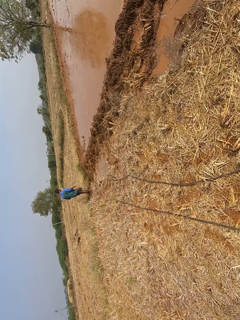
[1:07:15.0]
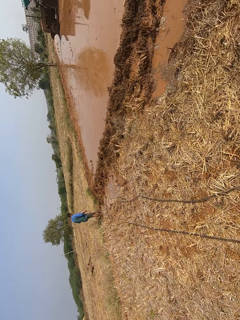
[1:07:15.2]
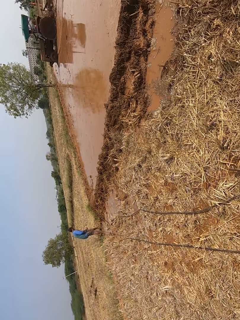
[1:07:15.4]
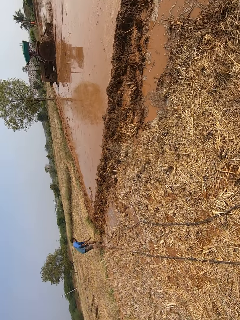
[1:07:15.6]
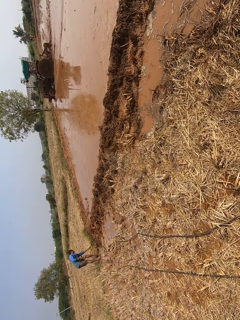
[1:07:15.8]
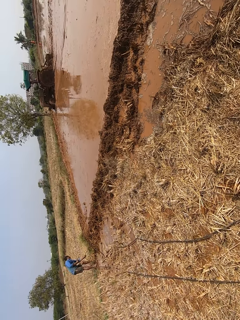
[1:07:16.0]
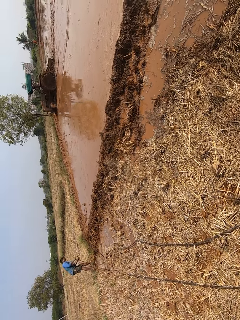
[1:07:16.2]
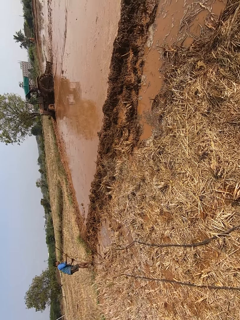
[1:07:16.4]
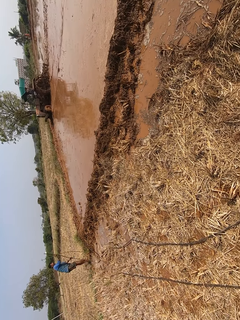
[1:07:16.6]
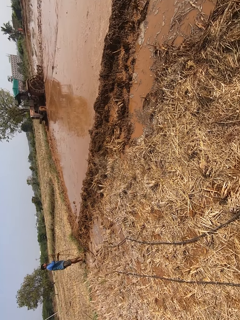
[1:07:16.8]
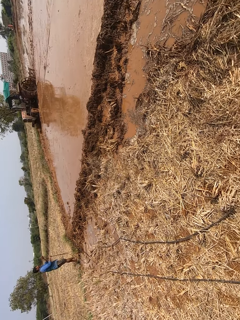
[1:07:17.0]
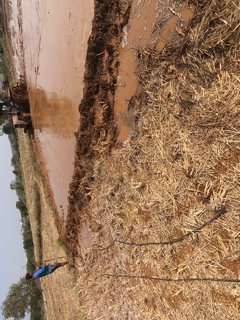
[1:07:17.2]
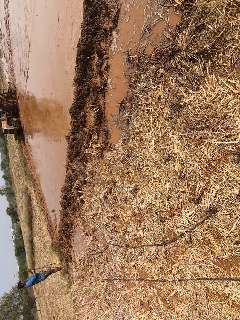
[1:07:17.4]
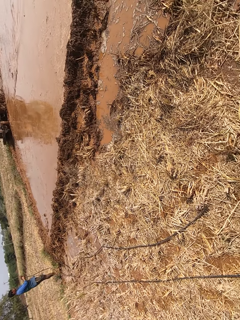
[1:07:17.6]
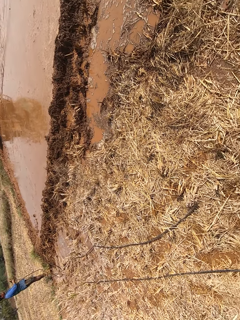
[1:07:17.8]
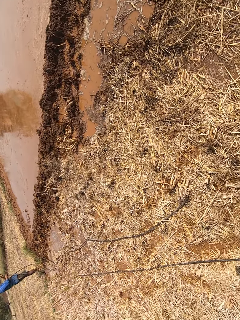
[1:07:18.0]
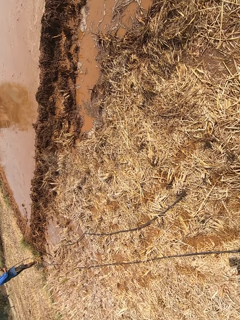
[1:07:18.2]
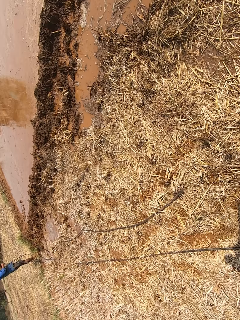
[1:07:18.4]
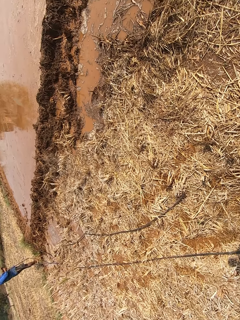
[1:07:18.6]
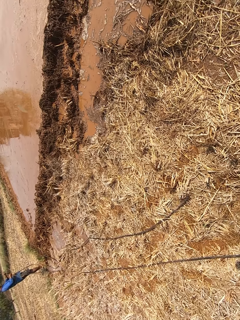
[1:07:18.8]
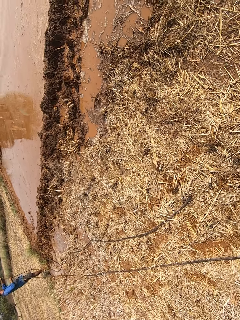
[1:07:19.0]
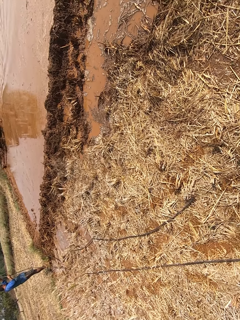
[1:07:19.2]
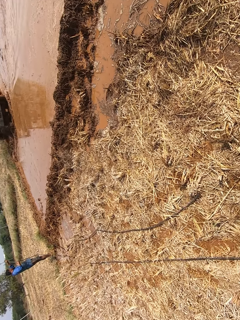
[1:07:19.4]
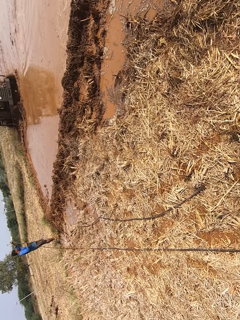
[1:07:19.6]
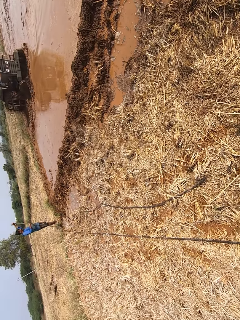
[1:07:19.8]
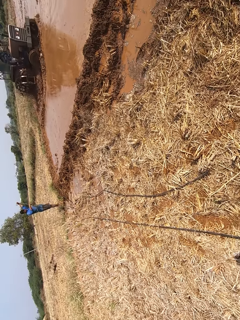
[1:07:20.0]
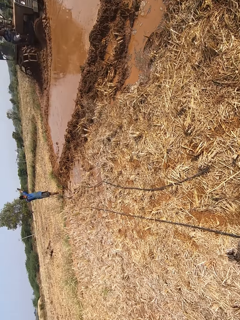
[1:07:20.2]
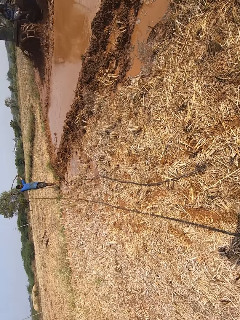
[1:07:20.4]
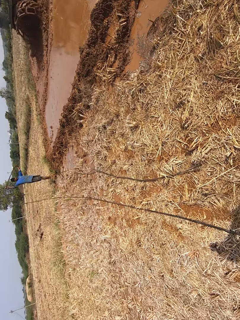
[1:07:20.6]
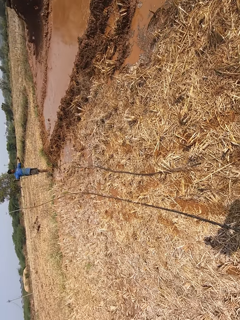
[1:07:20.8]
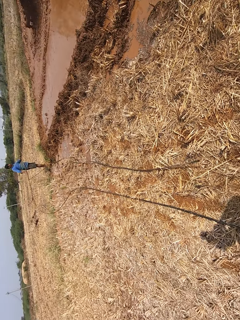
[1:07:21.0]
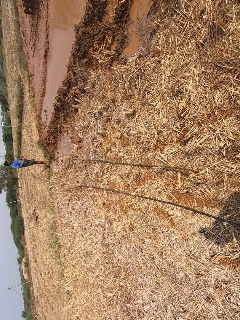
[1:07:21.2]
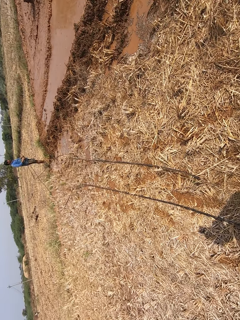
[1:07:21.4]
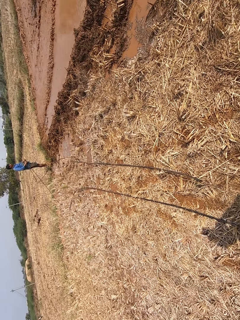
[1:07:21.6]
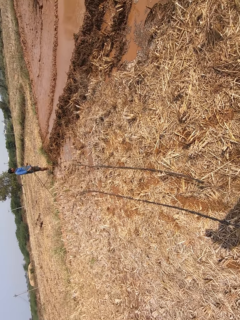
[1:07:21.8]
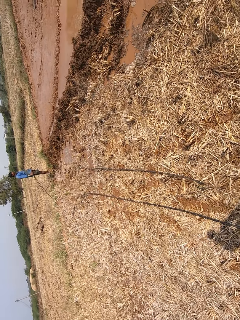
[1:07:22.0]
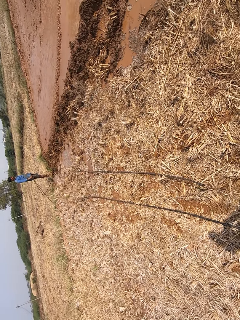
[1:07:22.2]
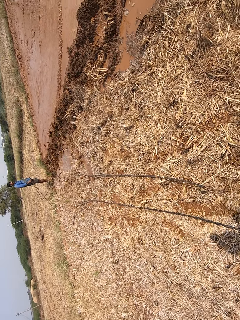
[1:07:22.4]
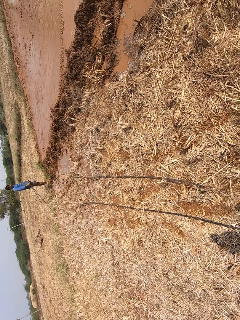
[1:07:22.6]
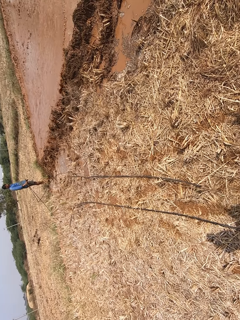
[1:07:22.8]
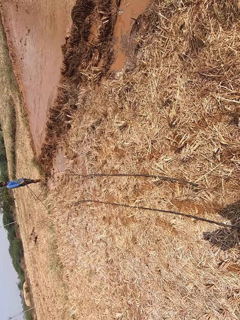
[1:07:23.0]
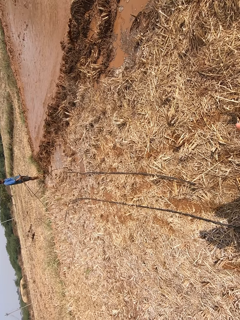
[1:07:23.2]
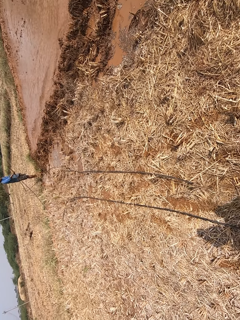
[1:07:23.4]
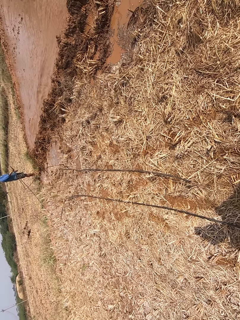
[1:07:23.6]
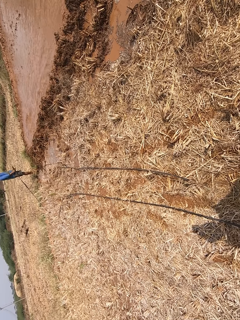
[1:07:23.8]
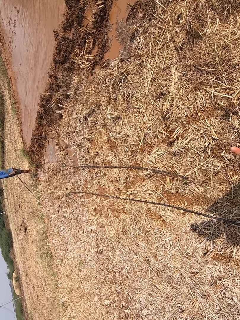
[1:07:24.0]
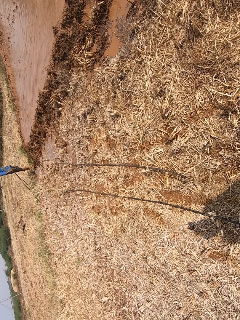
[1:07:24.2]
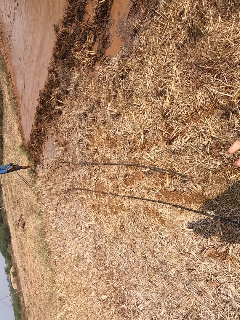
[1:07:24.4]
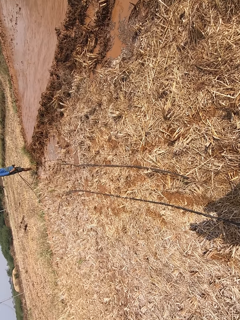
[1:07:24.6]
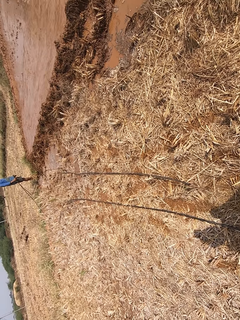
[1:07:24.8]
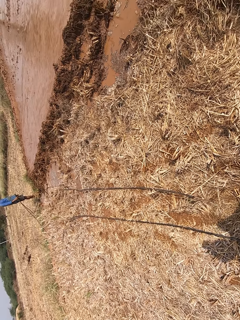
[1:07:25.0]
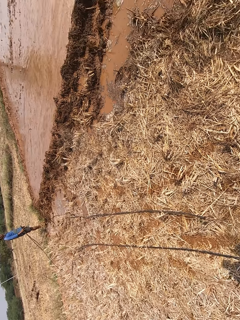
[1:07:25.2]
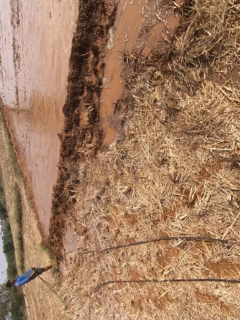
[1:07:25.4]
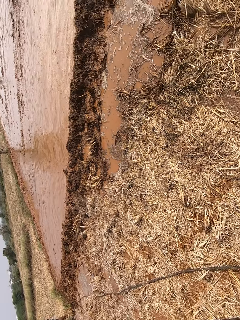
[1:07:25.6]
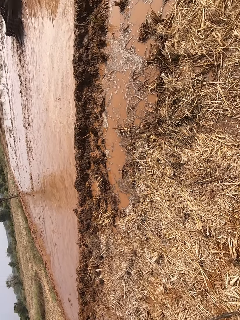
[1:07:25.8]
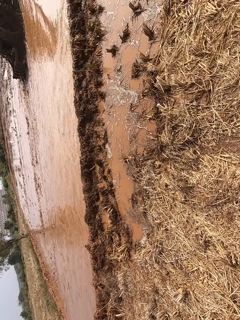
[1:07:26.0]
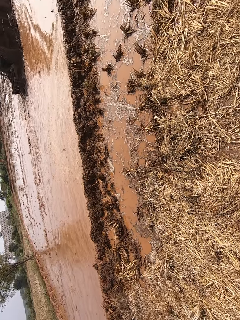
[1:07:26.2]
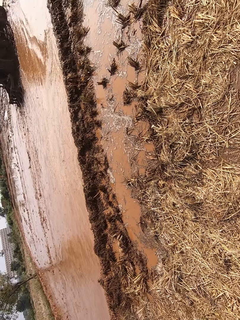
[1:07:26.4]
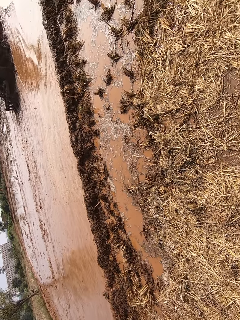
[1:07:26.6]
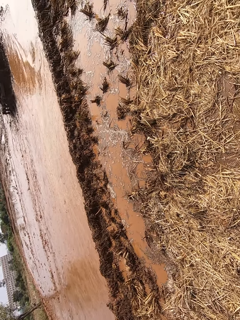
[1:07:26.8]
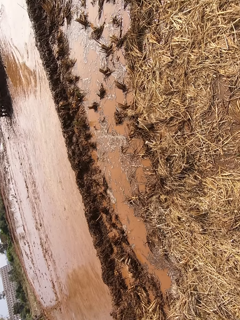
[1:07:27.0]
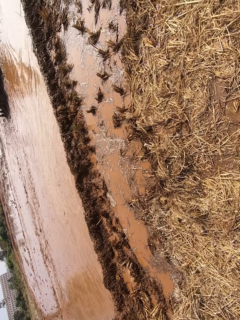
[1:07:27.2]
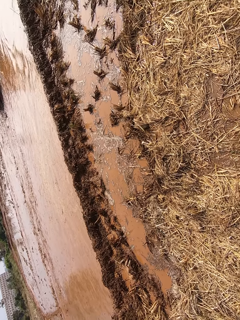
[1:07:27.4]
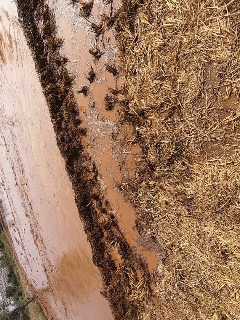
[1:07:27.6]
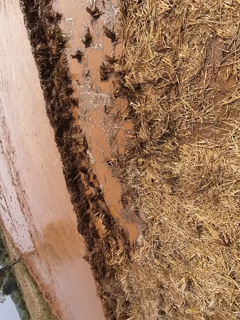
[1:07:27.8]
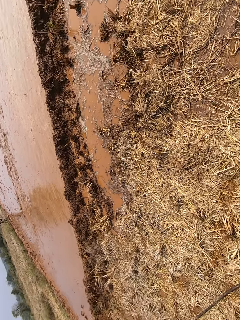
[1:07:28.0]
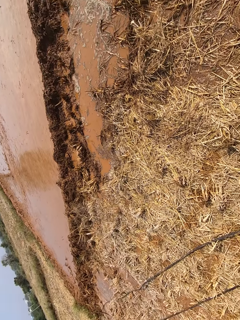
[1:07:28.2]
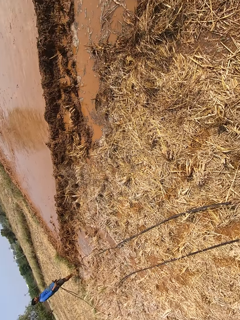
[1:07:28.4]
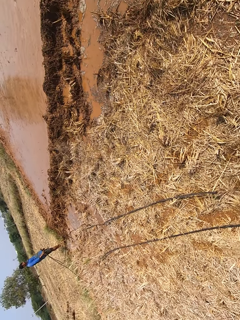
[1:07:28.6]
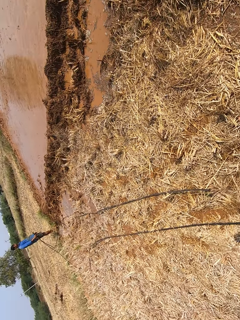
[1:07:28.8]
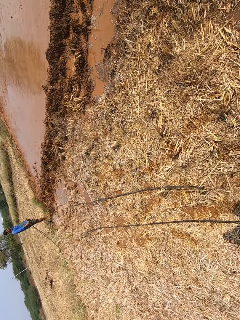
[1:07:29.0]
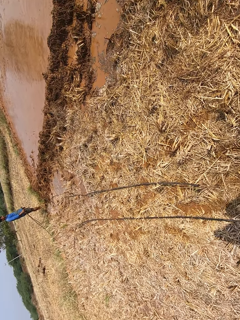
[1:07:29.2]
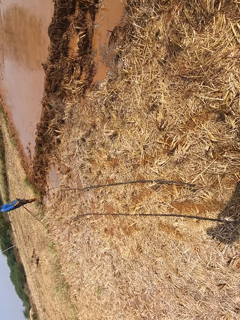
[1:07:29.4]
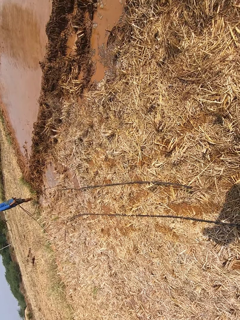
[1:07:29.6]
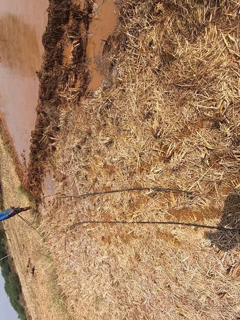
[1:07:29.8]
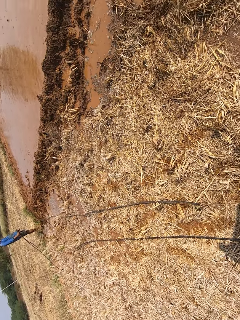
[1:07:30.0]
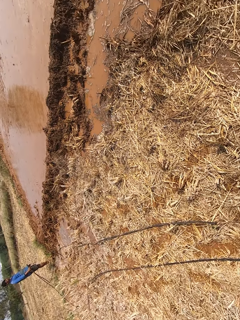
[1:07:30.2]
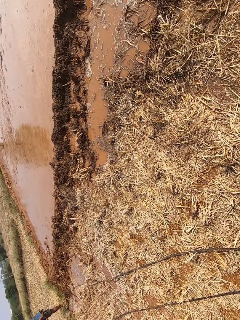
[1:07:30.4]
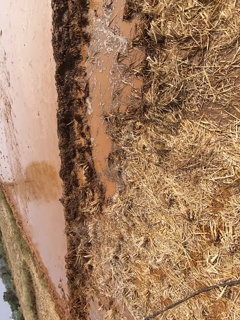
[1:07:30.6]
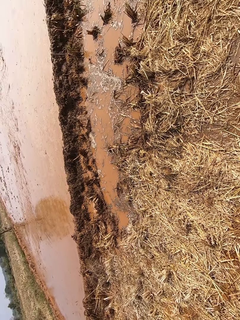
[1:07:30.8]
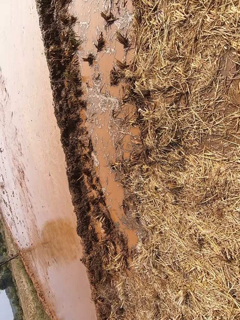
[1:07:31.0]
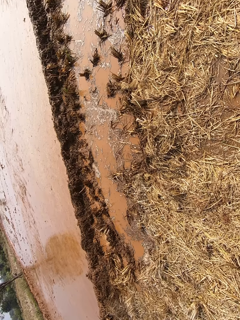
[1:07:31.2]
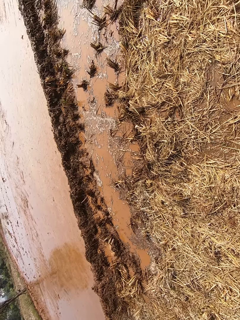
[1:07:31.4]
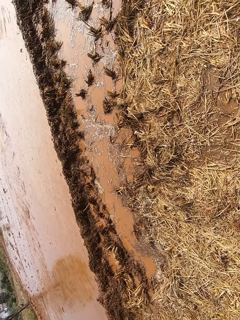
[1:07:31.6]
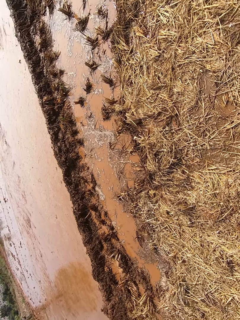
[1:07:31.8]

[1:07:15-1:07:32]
A man picks up a wire from a floor with his left hand. Another man drives the tractor around the mud. The other man ploughs a field with the ploughing tractor. The other man drives the tractor on the muddy field.

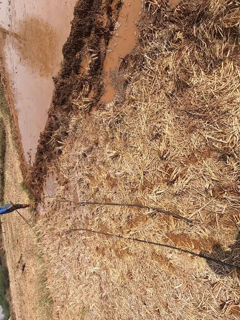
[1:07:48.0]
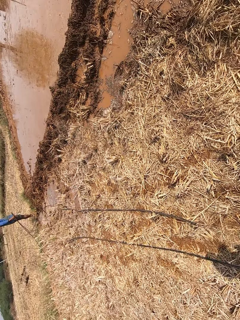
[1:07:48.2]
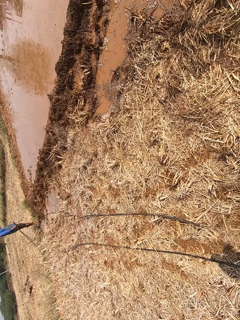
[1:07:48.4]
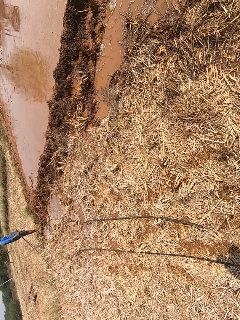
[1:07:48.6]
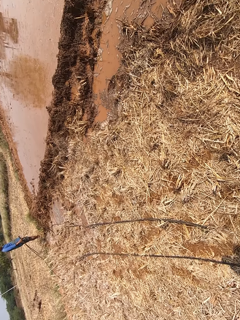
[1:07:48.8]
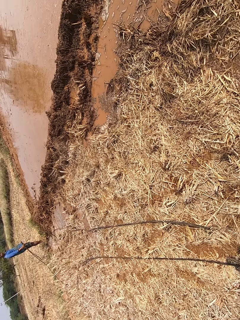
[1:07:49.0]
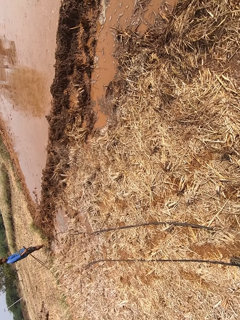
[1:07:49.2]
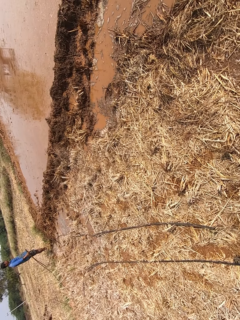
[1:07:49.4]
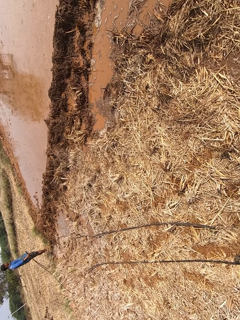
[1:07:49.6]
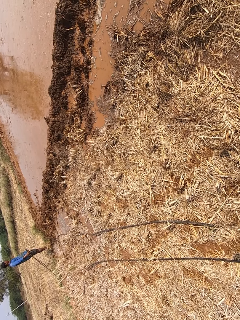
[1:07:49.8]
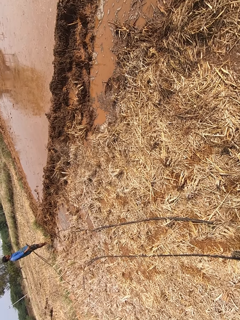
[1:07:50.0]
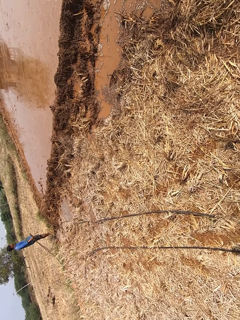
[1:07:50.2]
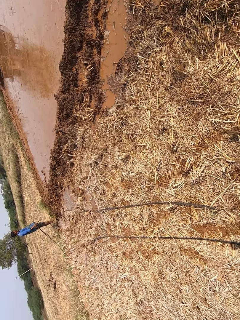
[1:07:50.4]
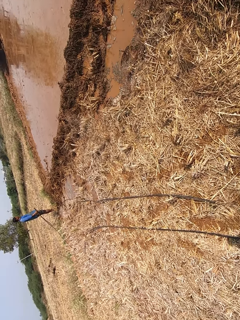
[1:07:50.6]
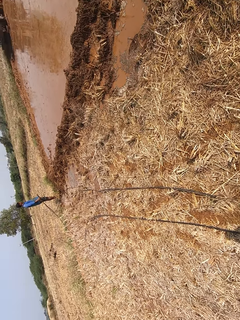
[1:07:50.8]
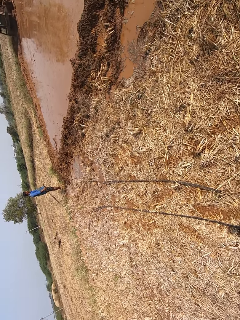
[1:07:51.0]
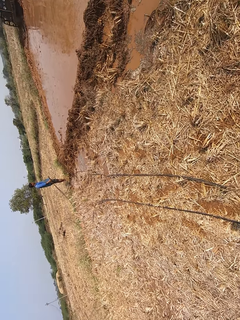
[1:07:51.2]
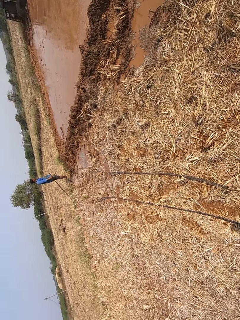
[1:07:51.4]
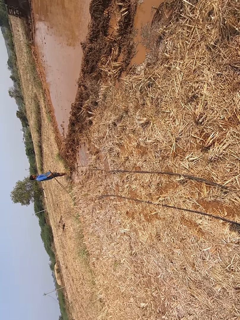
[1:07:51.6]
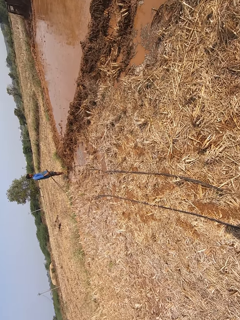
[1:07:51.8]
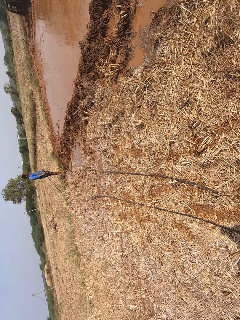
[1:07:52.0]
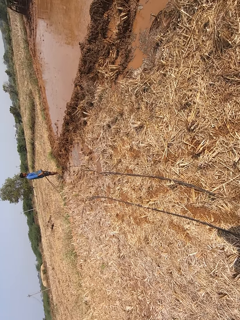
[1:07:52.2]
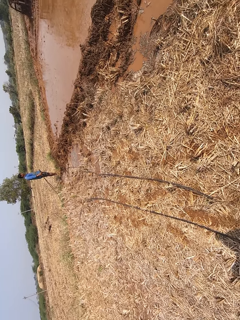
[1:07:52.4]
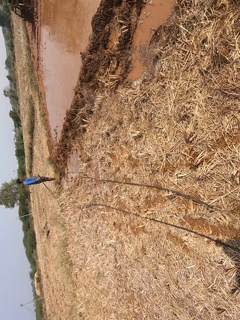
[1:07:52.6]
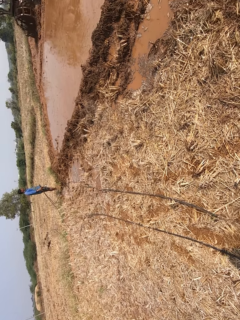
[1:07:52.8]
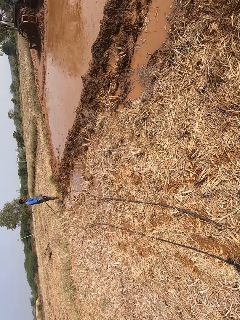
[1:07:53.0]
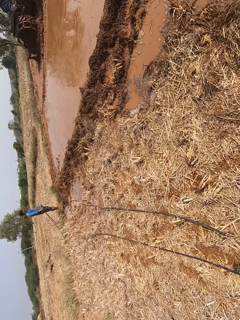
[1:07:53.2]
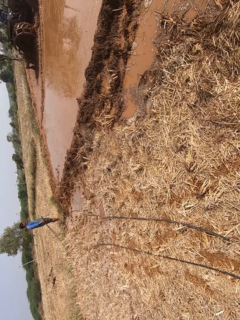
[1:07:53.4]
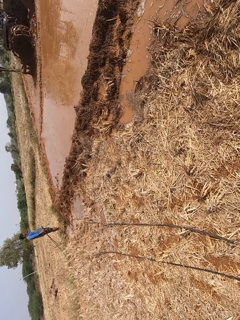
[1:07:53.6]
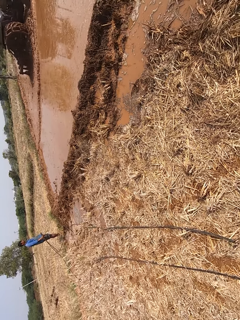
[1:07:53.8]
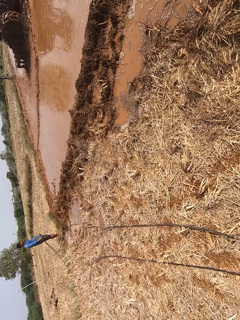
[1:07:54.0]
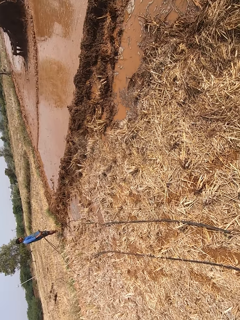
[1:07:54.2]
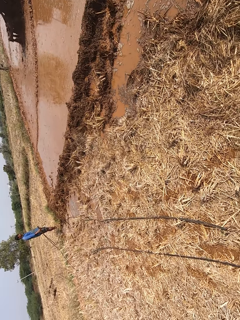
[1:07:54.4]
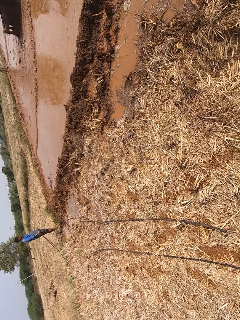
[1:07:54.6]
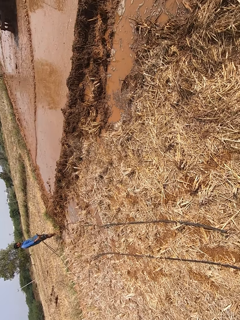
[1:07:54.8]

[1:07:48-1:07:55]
The camera wearer interacts with a man.
